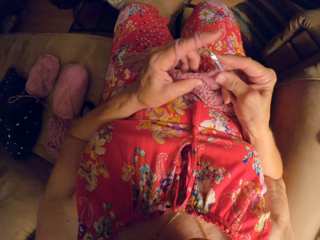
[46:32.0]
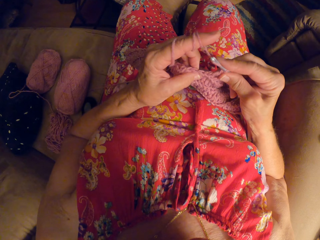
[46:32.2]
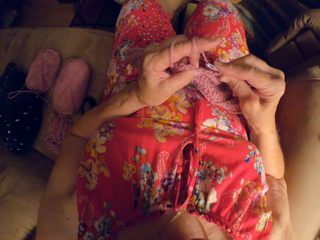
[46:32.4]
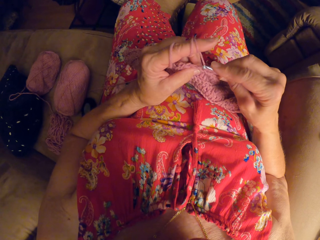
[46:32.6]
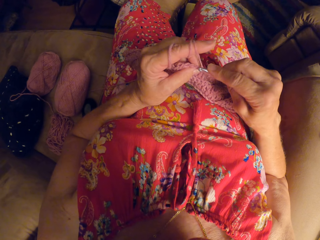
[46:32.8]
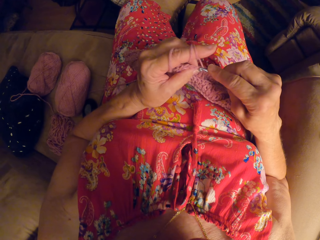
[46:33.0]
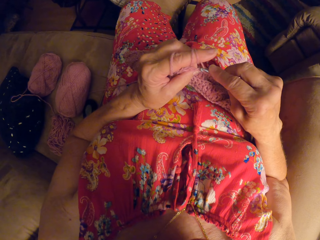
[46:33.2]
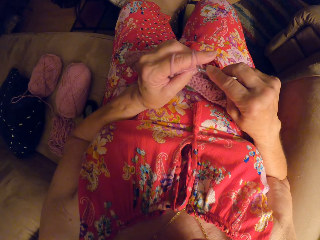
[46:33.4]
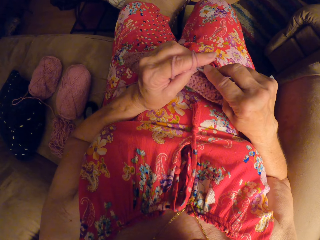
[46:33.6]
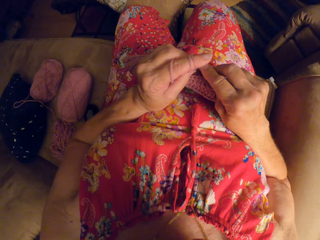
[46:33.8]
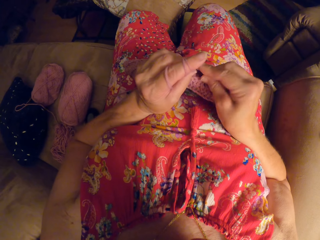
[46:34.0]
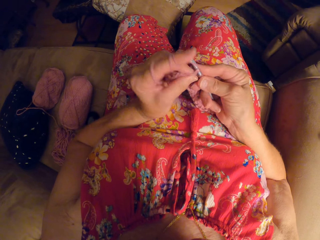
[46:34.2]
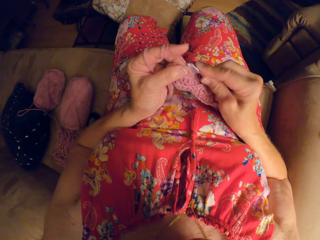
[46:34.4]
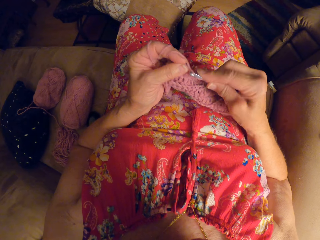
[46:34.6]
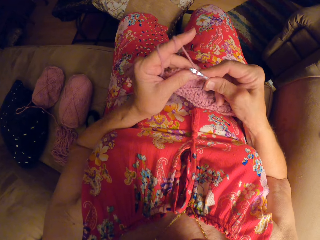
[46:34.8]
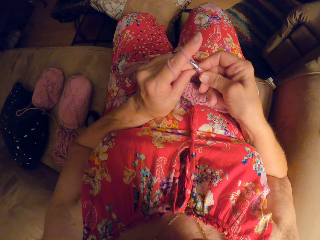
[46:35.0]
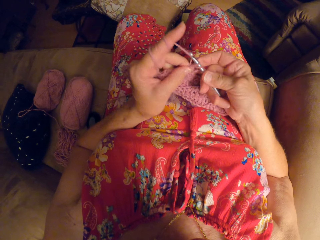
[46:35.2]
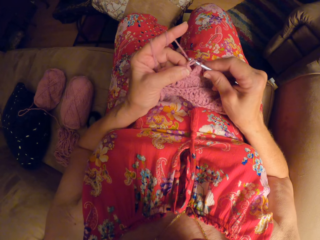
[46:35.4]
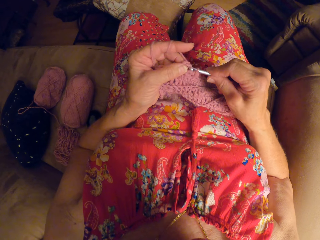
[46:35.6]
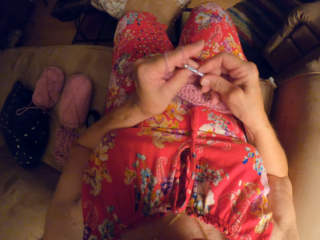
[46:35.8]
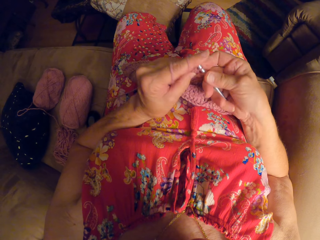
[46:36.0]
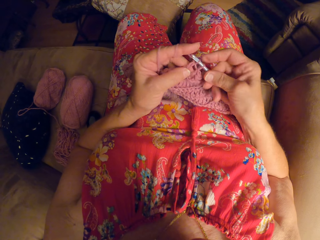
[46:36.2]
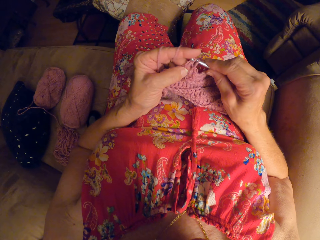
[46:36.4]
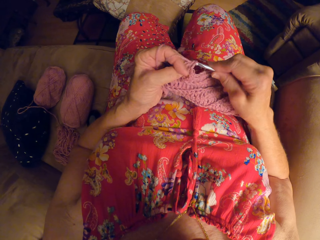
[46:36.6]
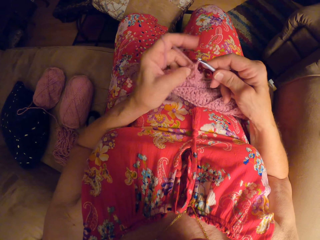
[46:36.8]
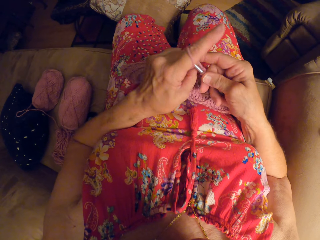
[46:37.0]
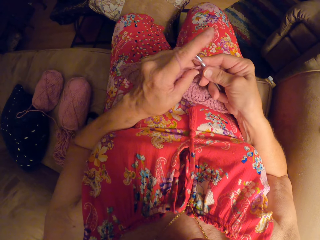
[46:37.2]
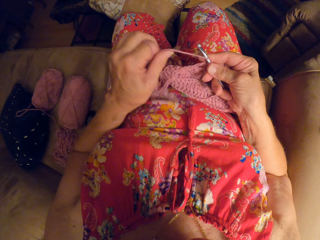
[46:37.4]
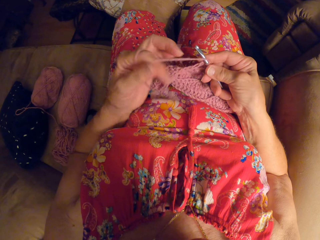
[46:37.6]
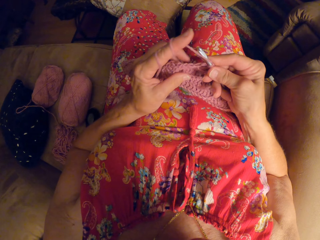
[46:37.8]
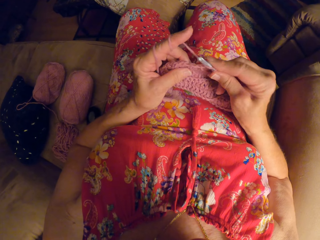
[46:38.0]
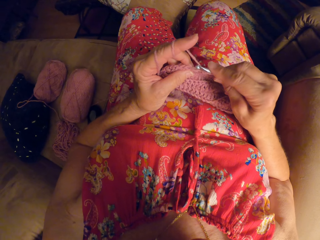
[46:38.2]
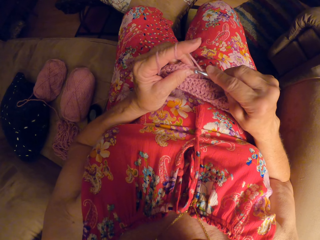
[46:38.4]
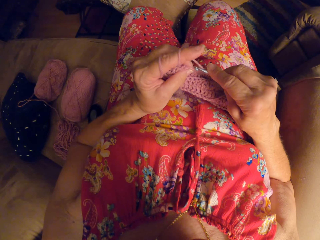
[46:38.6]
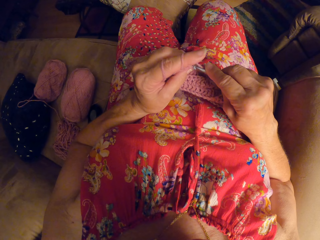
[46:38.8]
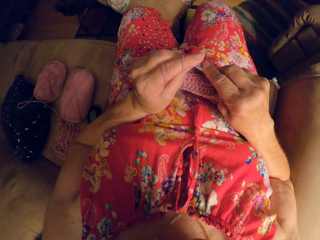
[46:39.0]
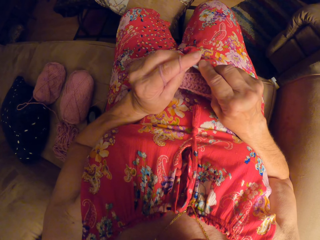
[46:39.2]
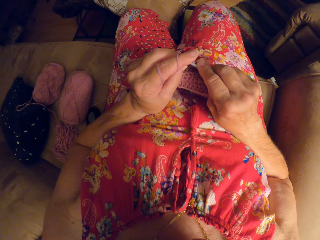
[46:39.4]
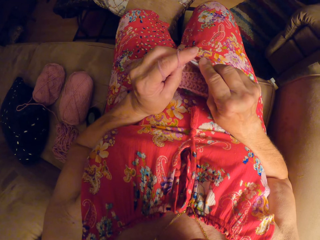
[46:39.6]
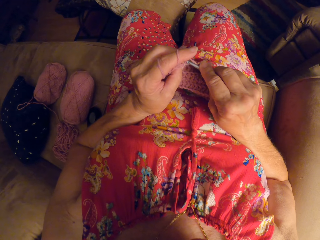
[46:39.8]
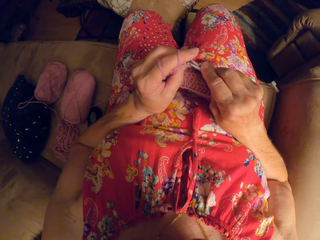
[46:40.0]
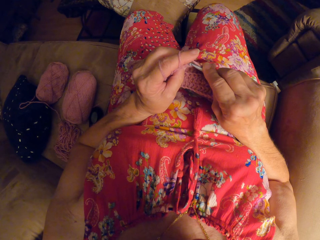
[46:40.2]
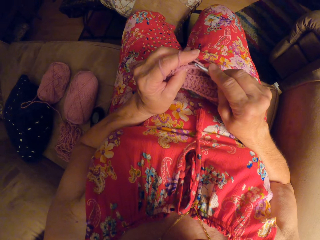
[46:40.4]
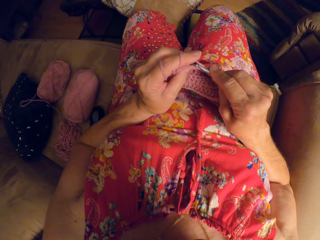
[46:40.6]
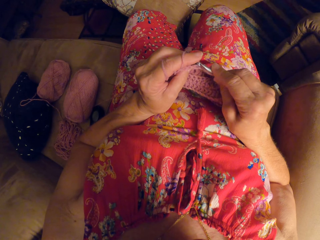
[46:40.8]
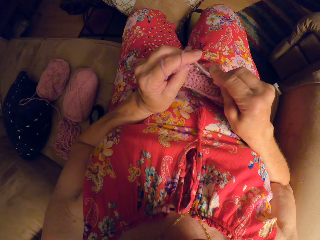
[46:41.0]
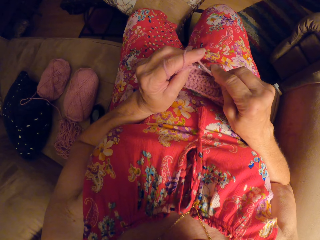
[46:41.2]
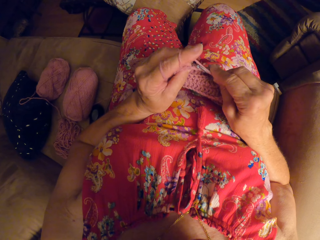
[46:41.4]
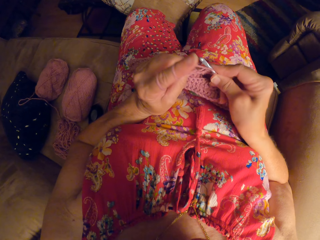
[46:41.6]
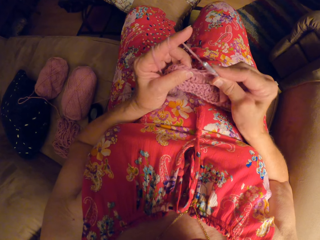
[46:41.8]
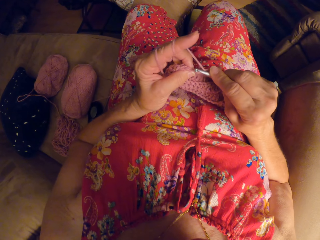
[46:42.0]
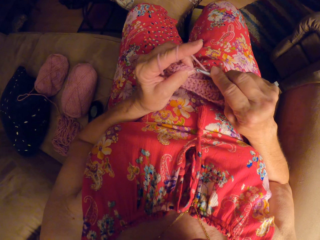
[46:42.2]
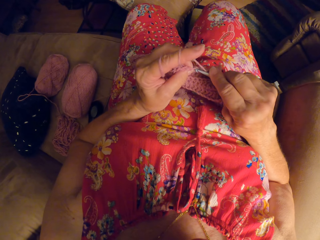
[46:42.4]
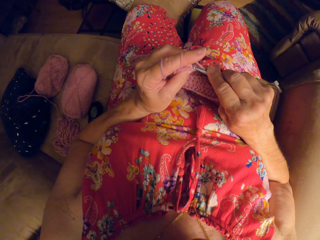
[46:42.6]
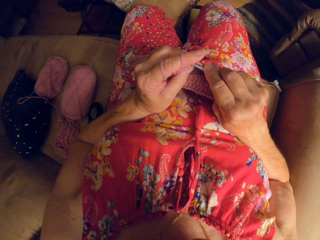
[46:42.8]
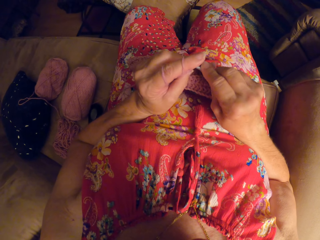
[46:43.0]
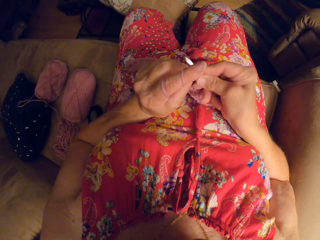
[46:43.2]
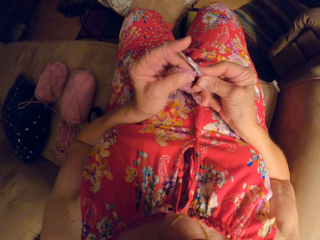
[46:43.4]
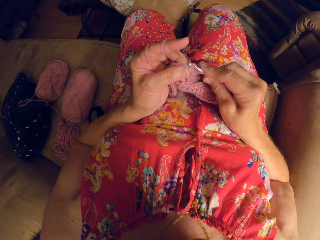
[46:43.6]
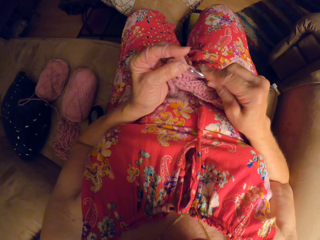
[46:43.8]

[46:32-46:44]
The camera wearer weaves a fabric cloth. She rolls the yarn around her finger. She weaves the fabric cloth.

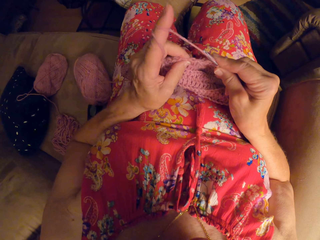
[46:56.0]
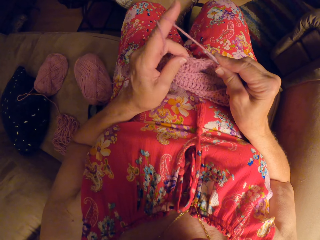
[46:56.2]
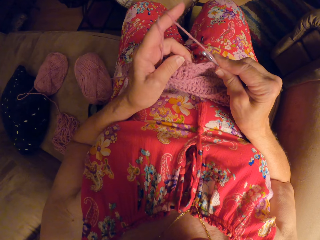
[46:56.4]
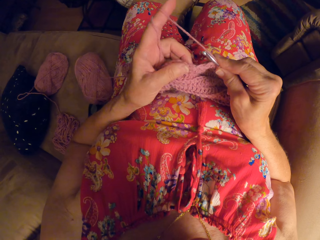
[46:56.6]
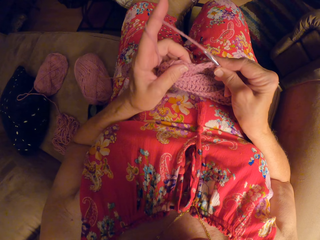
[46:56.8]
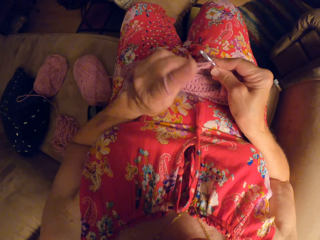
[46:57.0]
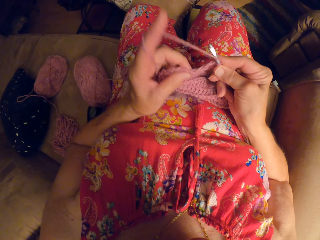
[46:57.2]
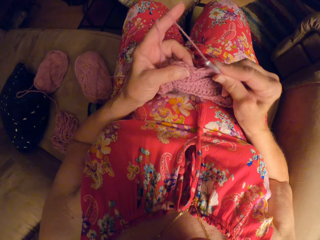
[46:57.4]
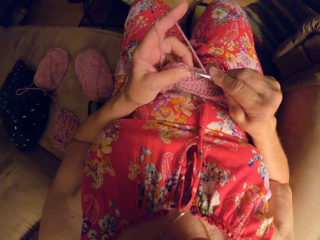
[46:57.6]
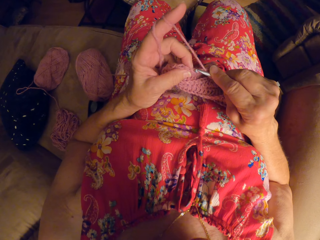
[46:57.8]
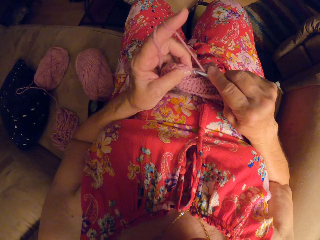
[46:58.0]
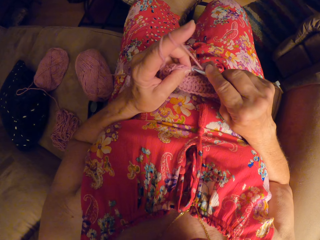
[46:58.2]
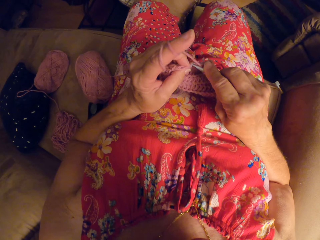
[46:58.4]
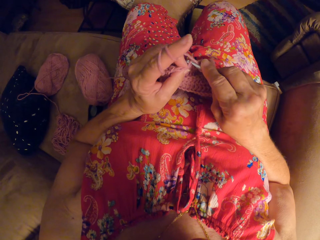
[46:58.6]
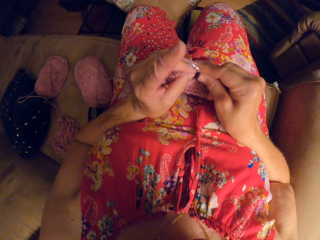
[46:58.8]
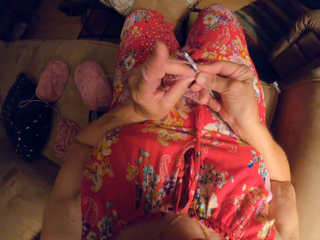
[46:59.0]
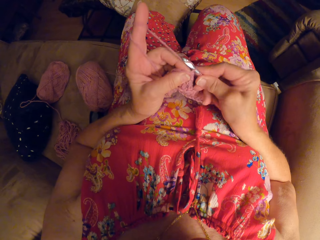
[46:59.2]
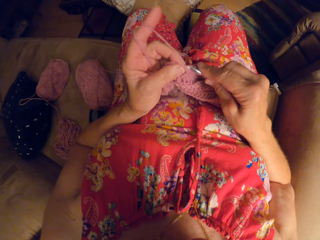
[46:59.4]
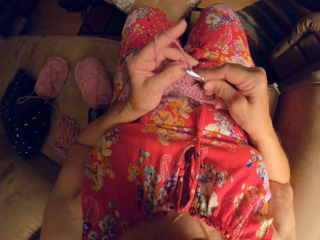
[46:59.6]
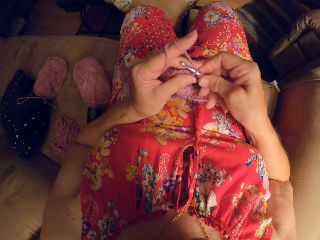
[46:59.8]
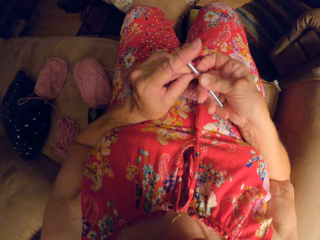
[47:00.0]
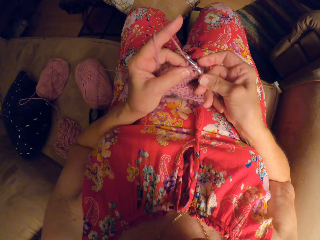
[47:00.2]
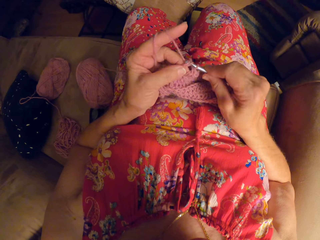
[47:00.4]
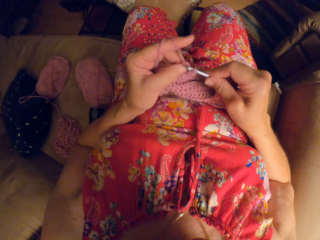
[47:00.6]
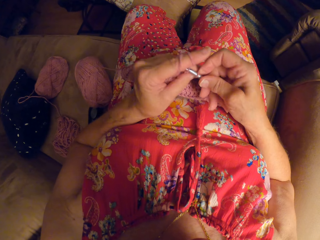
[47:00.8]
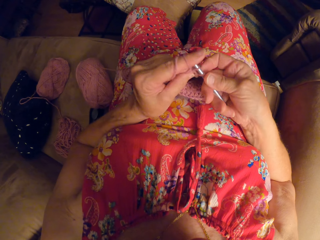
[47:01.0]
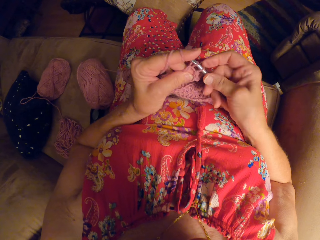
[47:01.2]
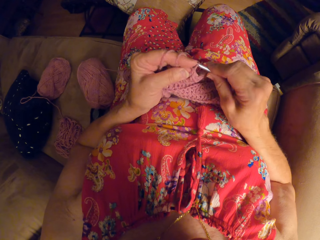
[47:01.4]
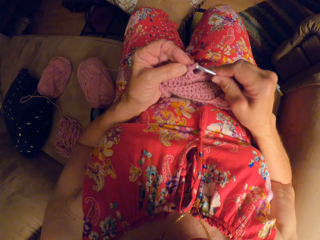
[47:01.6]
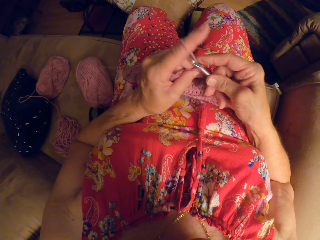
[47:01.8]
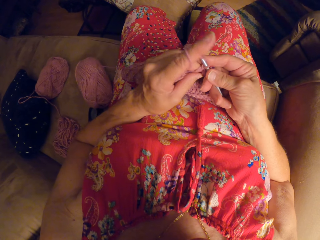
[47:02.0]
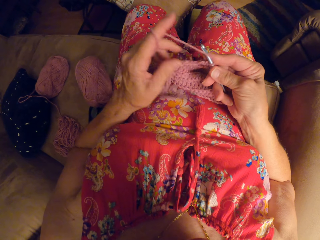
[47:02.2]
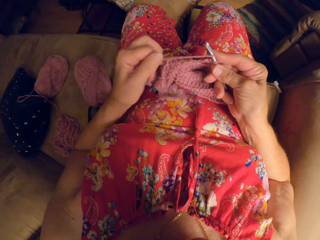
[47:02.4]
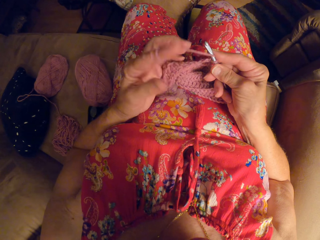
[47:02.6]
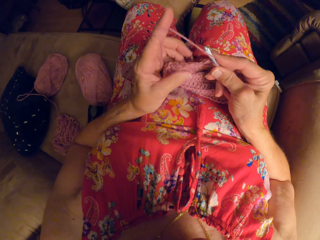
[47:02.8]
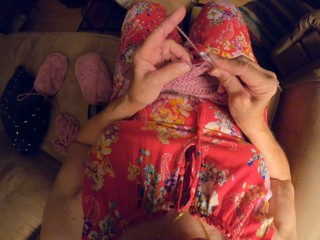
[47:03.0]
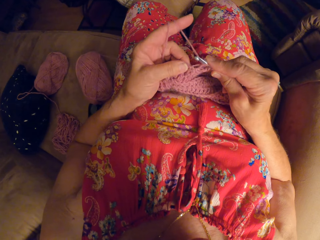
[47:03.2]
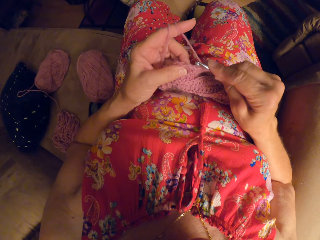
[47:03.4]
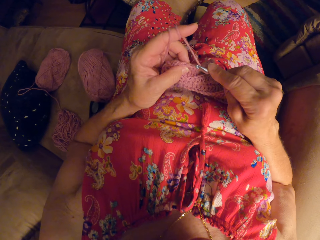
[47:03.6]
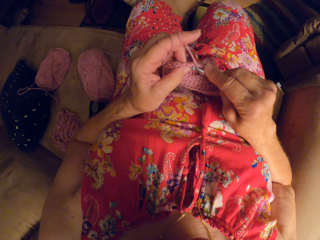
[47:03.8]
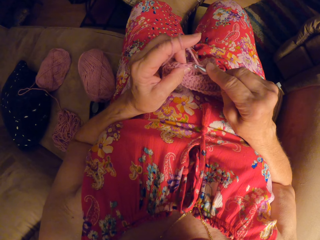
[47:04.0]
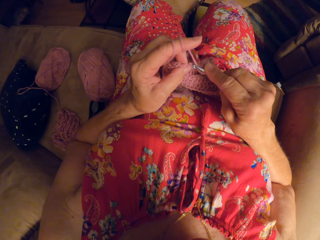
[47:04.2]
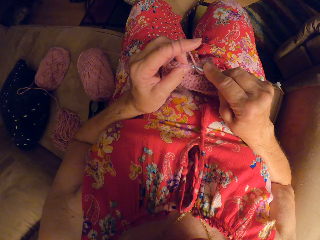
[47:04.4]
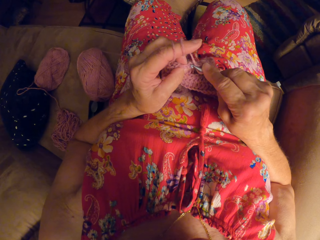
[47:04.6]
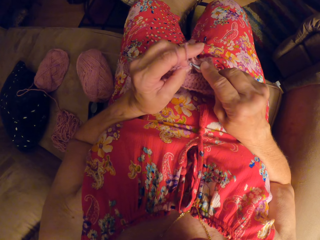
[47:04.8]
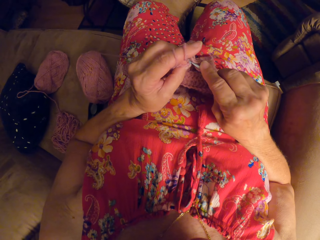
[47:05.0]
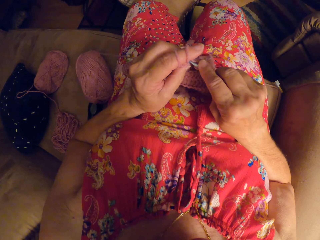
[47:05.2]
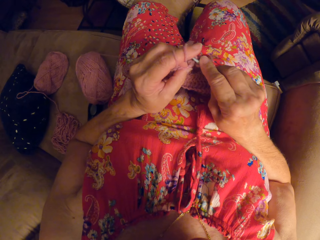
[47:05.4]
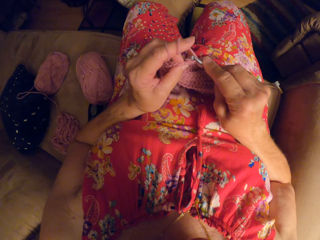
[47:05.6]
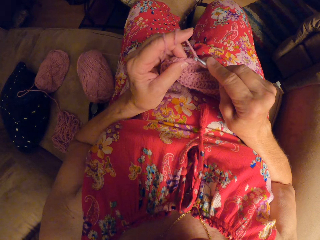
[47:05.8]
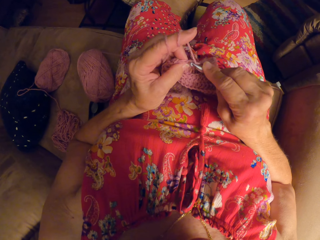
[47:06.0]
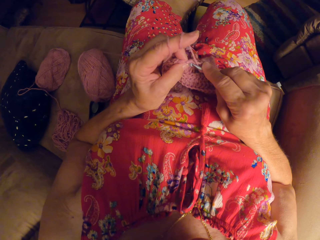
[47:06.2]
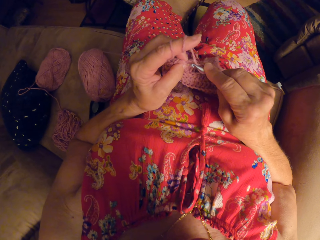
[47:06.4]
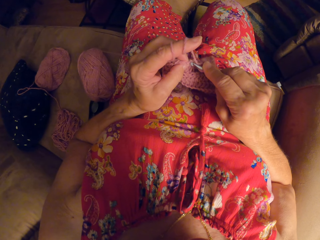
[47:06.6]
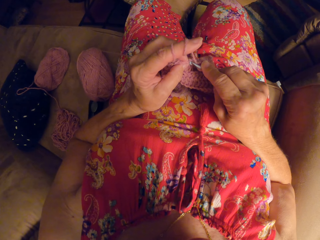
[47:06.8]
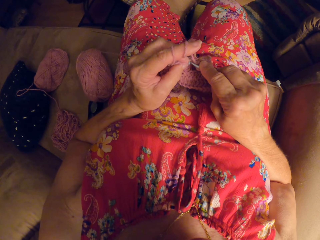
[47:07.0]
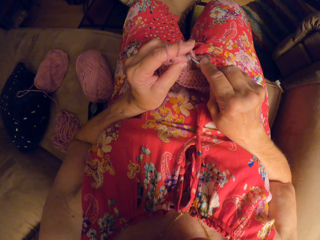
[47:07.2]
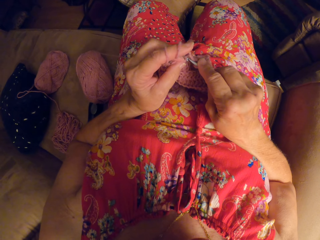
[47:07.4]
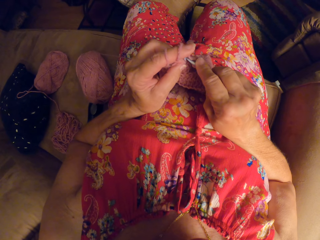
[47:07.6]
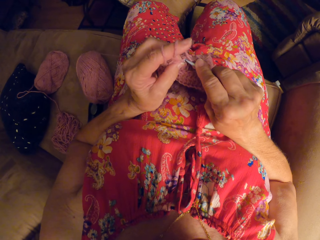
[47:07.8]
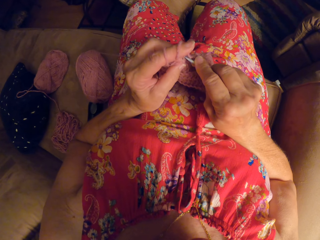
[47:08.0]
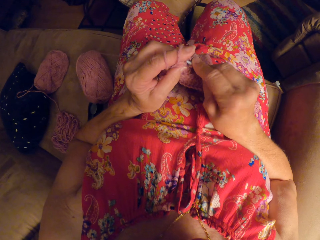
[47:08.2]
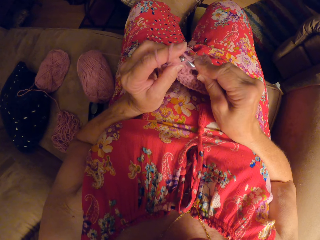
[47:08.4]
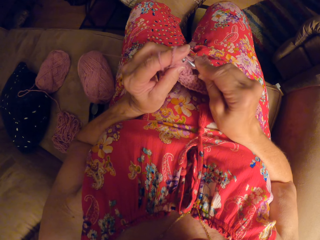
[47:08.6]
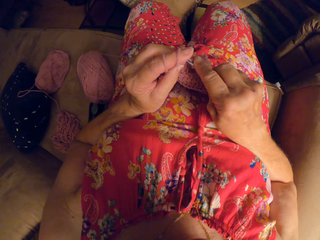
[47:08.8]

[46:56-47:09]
The camera wearer rolls the yarn around her finger. She weaves a fabric cloth. She rolls the yarn around her finger. She weaves the fabric cloth.
